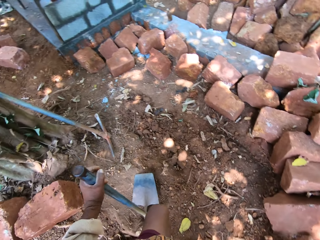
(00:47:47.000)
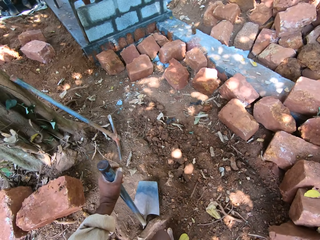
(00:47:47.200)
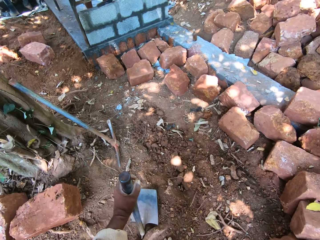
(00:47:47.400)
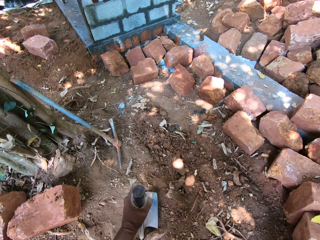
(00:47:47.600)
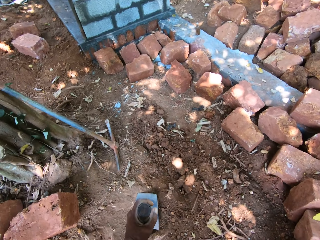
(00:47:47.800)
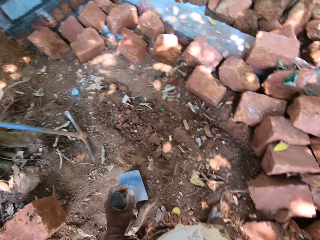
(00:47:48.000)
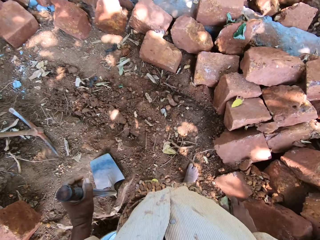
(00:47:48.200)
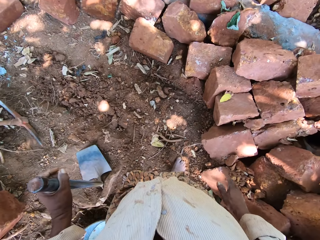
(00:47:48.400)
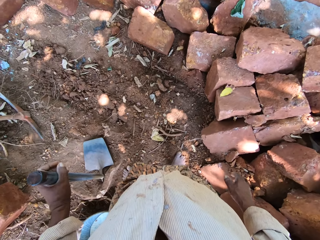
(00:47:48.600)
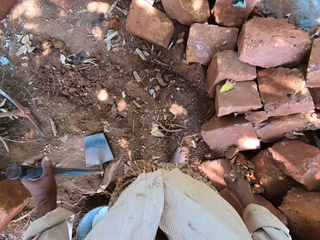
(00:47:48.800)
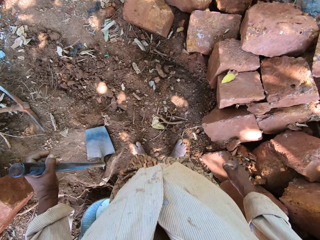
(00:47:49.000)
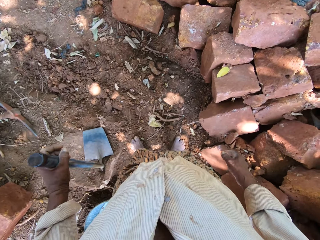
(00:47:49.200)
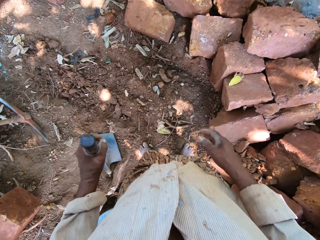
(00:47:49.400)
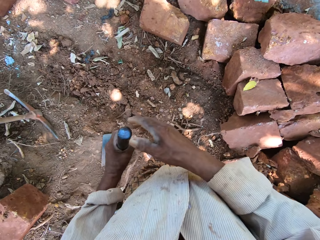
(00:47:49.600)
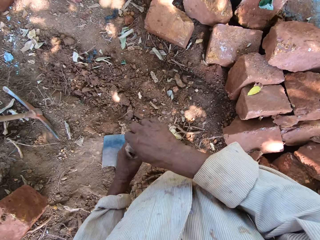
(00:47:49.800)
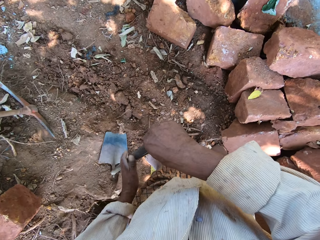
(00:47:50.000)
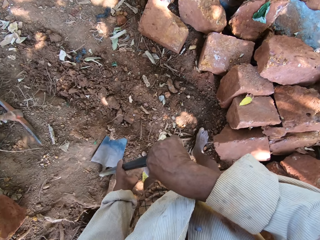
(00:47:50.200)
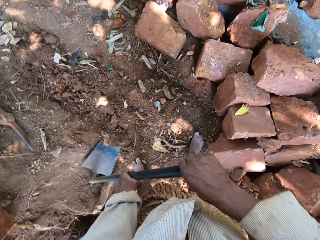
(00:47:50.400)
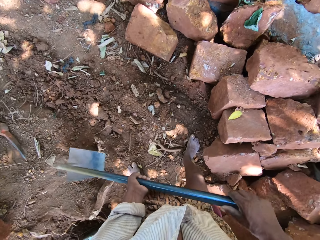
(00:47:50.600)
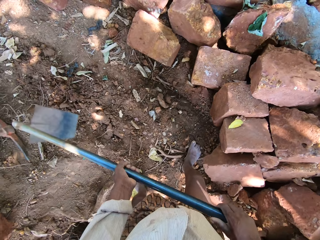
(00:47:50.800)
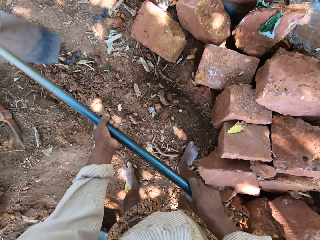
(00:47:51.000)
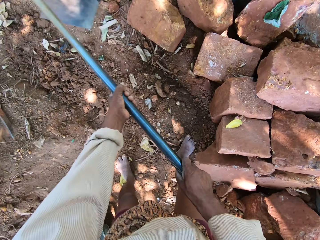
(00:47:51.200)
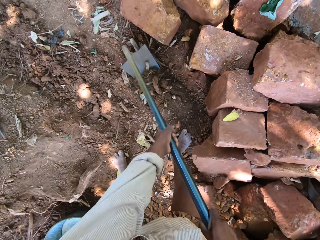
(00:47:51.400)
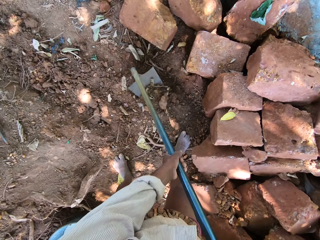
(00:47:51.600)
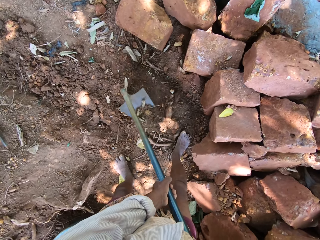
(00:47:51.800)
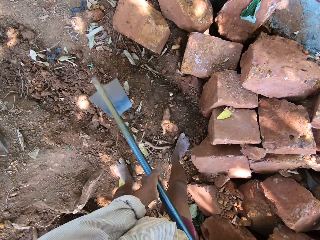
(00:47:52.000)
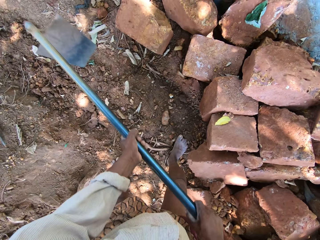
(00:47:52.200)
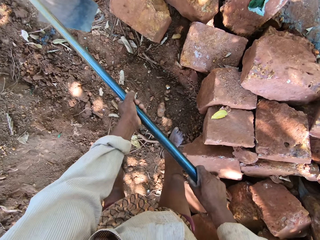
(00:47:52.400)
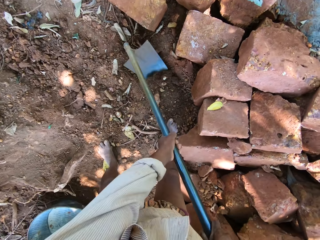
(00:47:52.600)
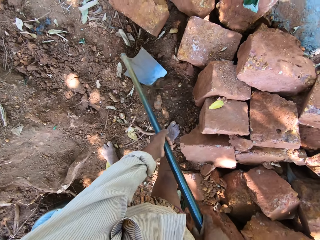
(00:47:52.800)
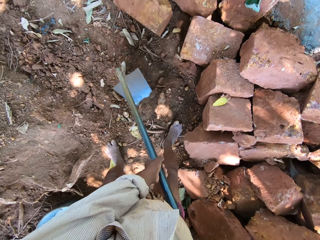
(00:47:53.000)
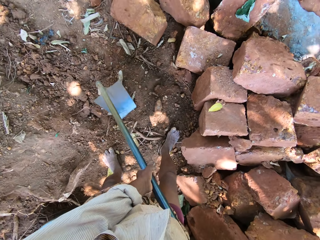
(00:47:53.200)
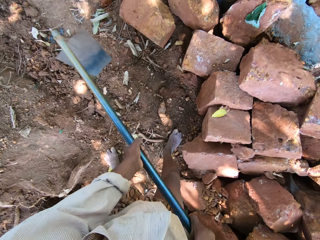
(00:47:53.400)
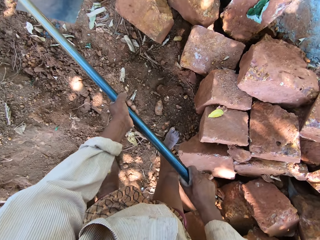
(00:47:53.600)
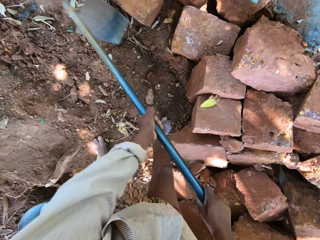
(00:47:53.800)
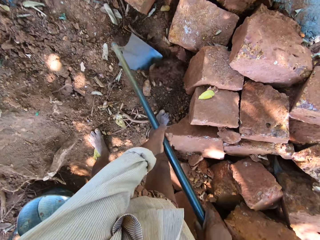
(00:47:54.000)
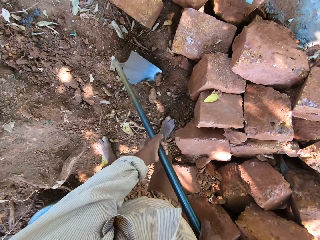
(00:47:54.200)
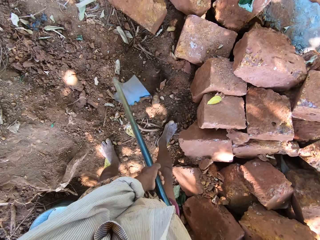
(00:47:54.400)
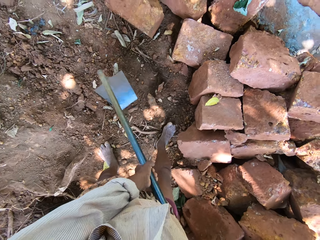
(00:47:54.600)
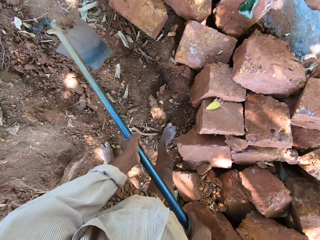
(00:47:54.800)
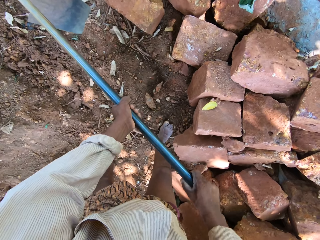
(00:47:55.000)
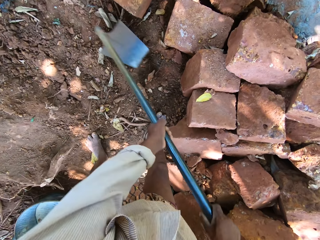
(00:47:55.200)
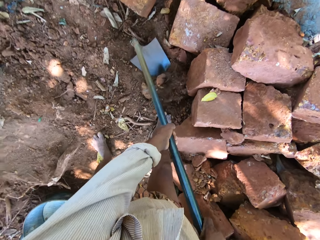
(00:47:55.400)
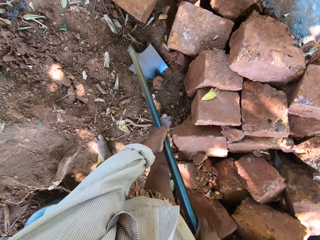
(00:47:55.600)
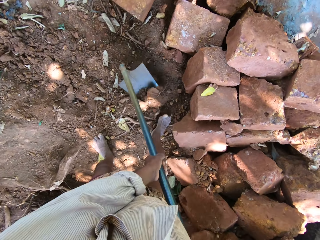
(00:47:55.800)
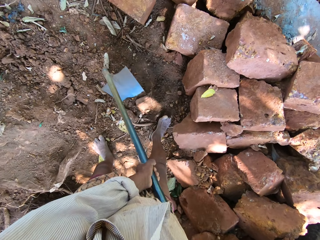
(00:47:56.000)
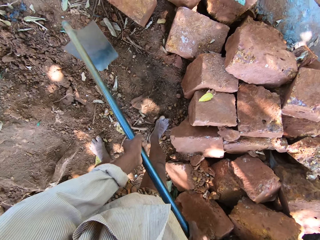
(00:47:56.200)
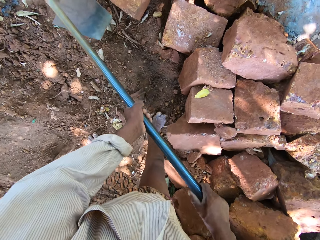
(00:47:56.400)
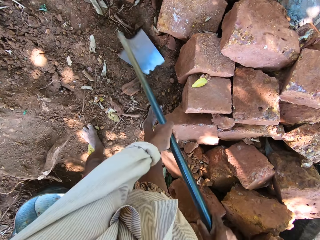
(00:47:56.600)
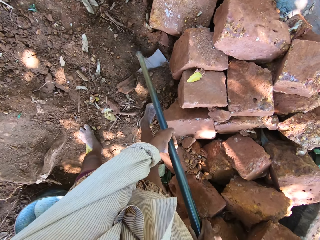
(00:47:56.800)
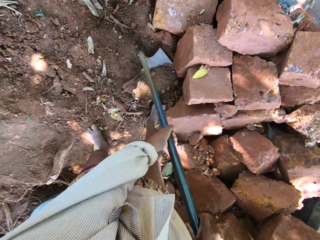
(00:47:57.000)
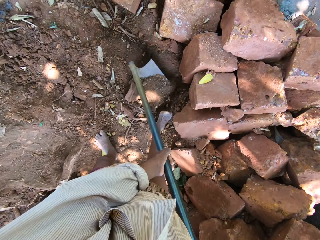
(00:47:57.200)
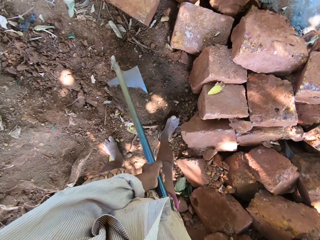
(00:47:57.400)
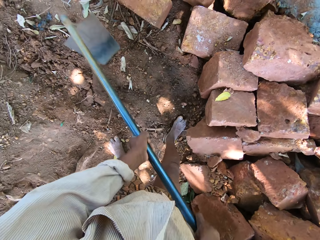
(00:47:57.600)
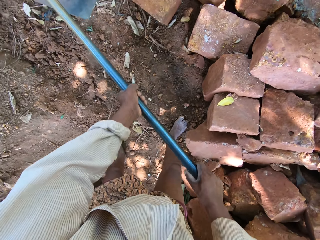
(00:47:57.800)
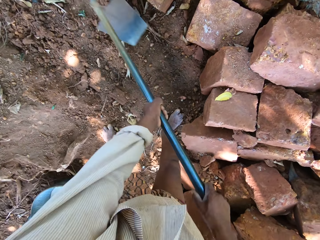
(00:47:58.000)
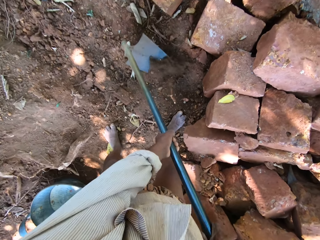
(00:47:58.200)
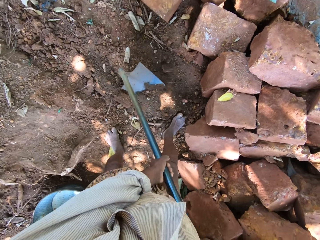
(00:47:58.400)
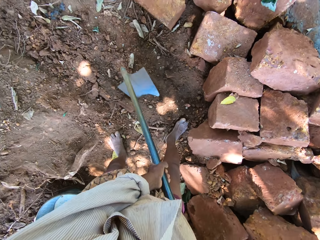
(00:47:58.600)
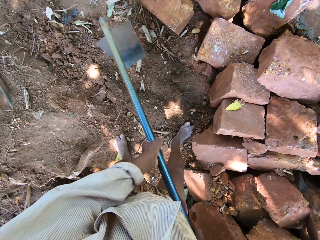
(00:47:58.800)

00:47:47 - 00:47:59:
The camera wearer digs a hole with the hoe in both hands.

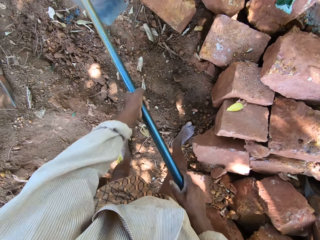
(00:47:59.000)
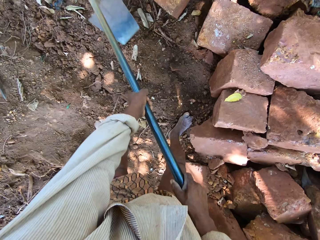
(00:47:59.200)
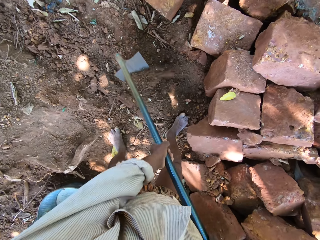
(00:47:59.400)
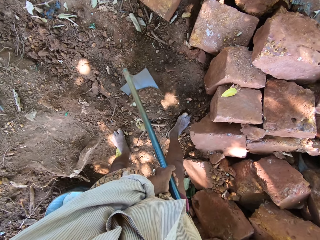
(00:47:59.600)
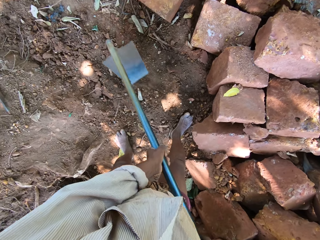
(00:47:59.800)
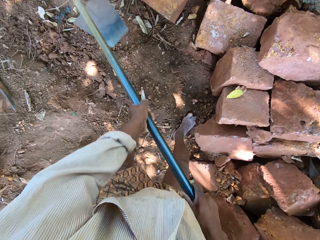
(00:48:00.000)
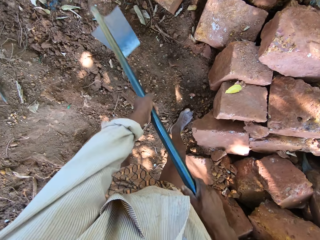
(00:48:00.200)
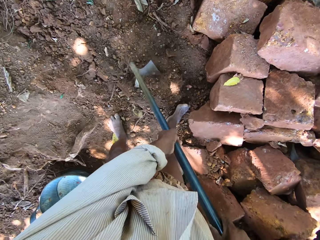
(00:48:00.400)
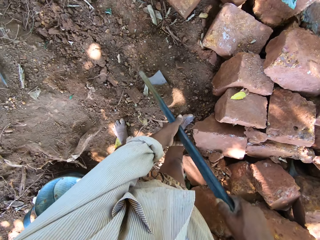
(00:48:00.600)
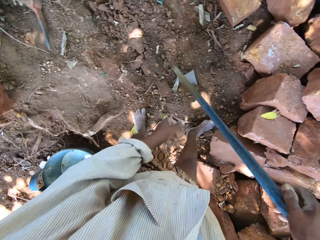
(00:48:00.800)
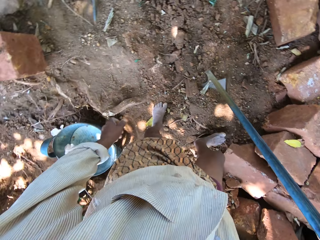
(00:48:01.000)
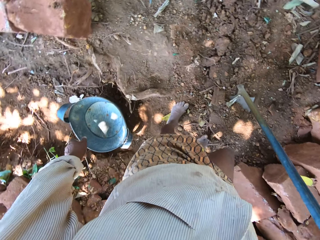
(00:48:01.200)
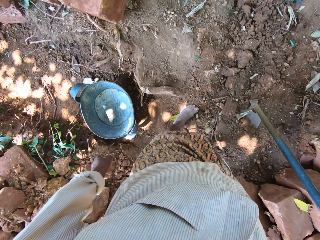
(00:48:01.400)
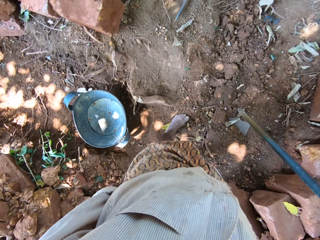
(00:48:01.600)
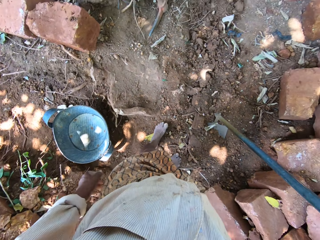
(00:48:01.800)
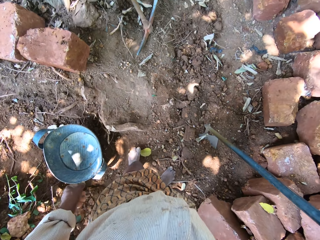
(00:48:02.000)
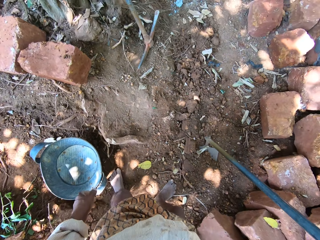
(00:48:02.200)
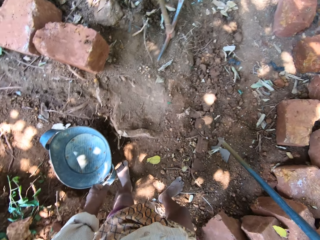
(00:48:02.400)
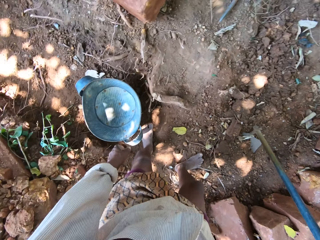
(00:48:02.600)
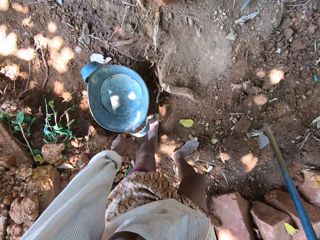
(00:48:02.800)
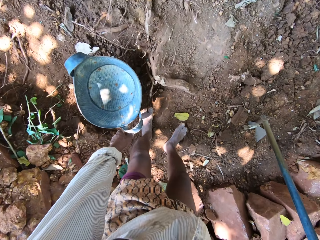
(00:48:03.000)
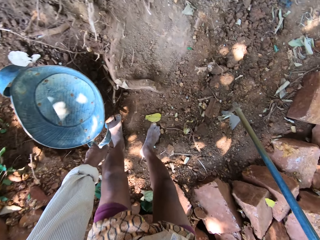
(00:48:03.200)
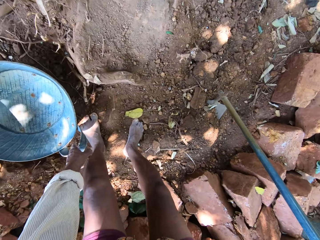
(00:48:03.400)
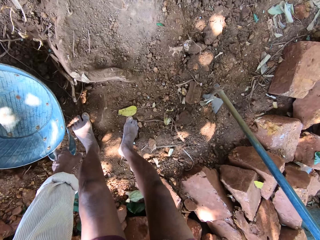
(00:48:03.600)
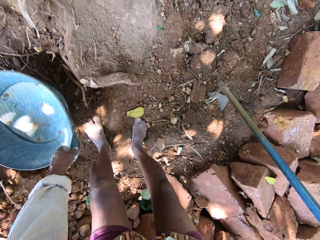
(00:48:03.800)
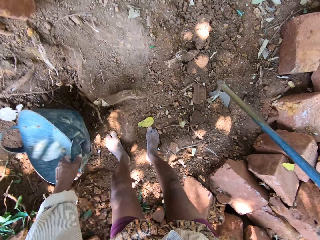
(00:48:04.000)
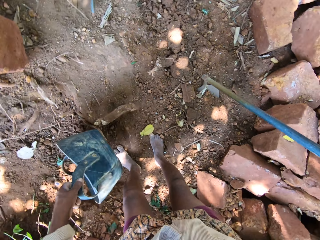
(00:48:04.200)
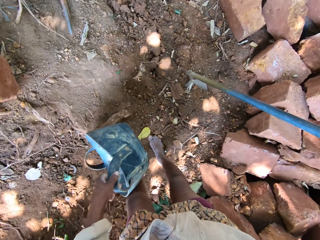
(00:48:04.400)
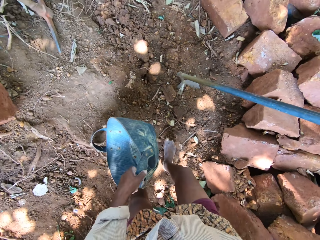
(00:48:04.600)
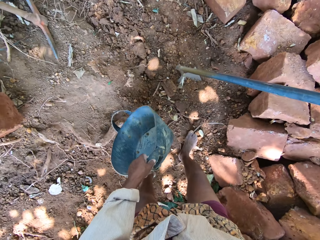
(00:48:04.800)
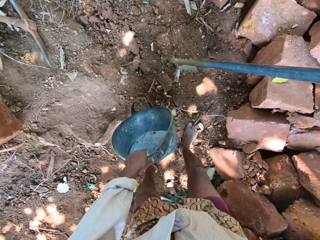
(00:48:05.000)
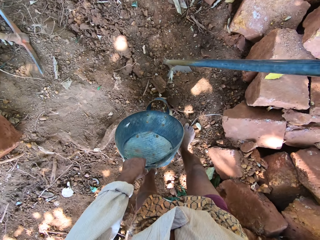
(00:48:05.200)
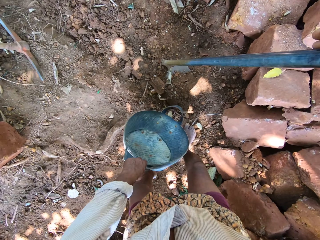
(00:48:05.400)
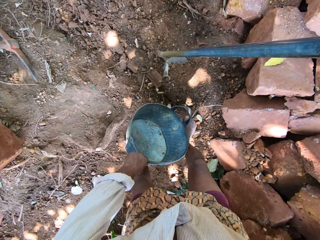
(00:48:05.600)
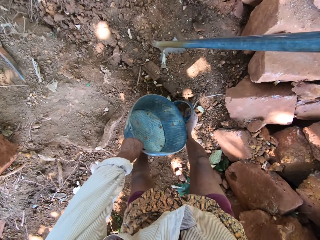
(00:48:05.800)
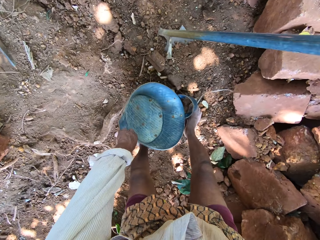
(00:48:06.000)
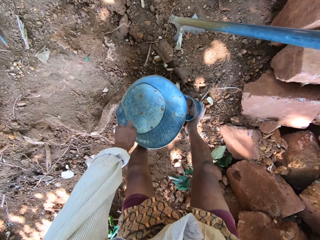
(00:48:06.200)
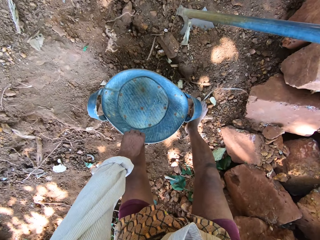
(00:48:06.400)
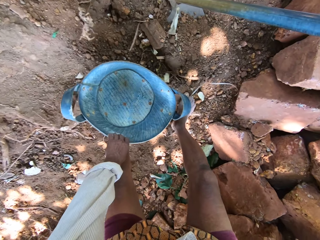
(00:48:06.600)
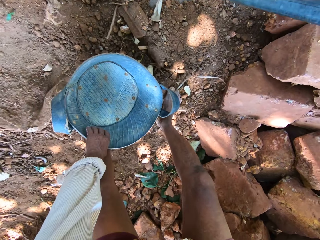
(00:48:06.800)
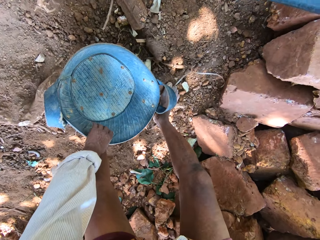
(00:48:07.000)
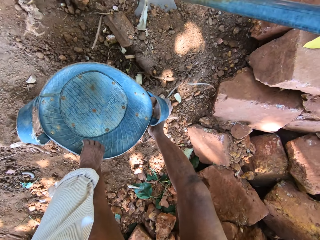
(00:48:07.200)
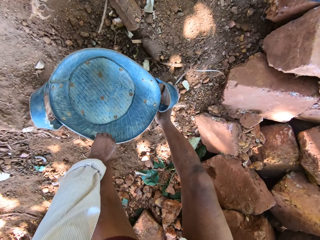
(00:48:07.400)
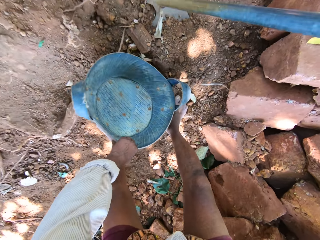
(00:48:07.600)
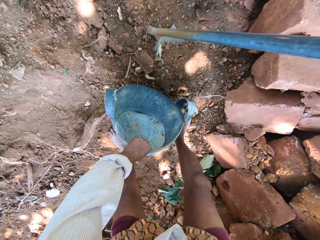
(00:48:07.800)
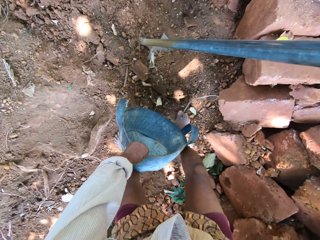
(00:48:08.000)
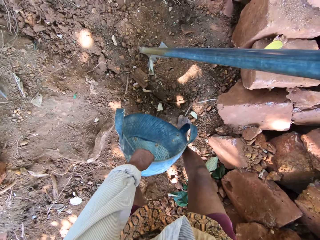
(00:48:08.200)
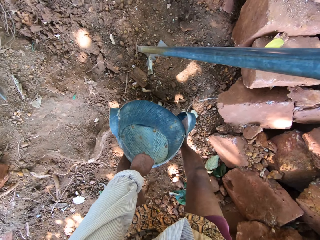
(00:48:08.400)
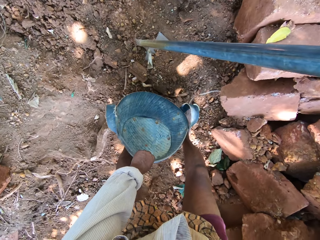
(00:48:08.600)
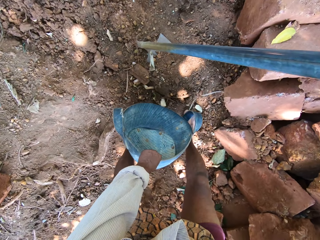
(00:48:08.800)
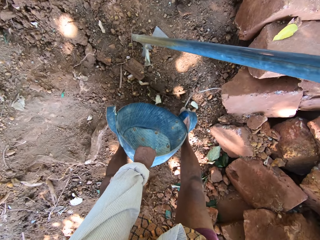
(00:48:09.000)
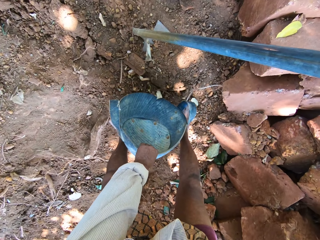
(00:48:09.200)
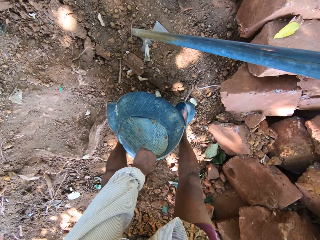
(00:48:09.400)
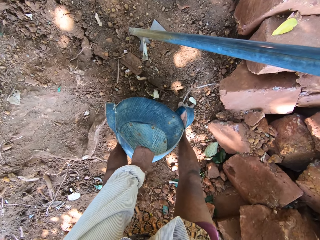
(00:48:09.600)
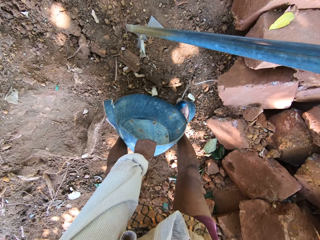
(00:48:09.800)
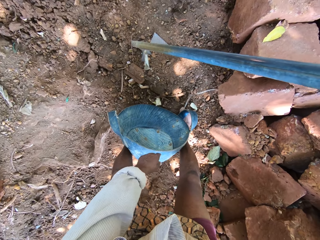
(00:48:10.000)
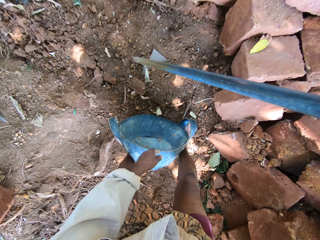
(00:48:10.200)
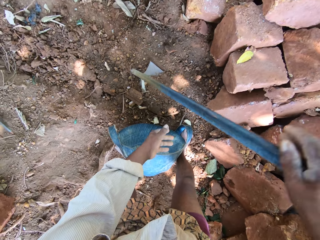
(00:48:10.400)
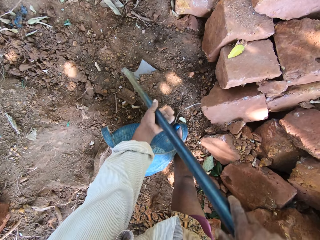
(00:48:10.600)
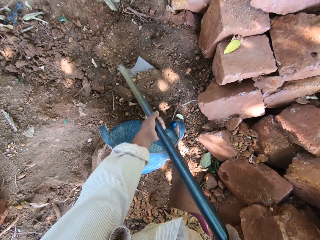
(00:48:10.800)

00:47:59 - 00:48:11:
The camera wearer carries a head pan or basket from the floor with his left hand. He drops the head pan in his right hand on the floor. He carries the head pan from the floor with his left hand. He bends the basket. He drops the head pan in his right hand on the floor.
